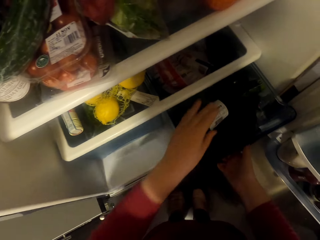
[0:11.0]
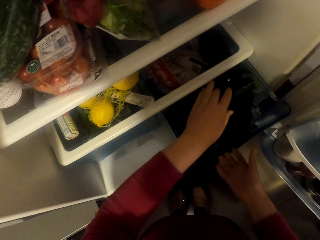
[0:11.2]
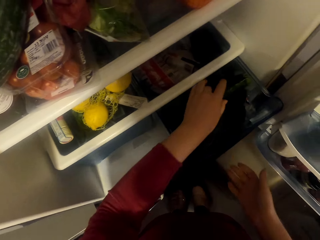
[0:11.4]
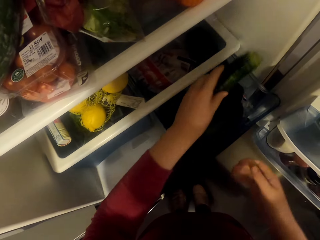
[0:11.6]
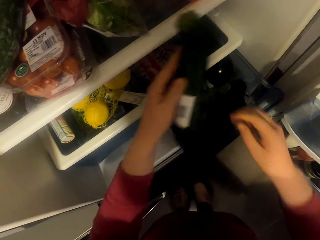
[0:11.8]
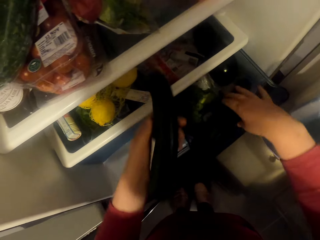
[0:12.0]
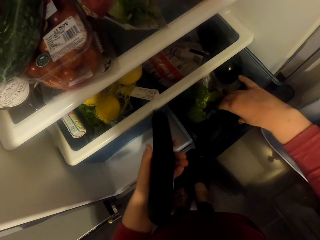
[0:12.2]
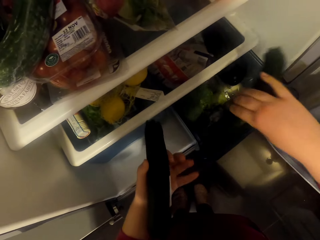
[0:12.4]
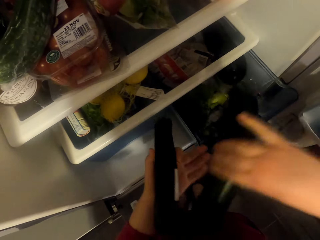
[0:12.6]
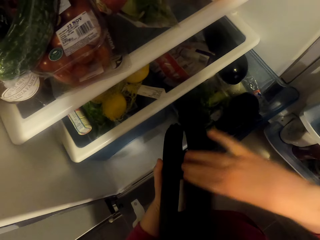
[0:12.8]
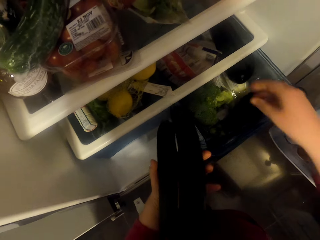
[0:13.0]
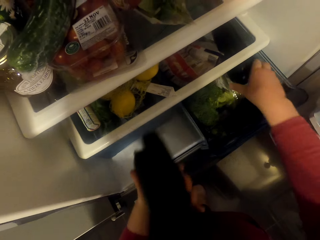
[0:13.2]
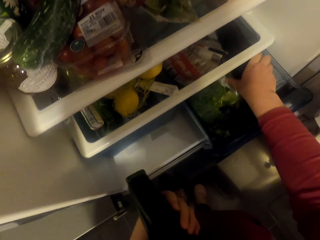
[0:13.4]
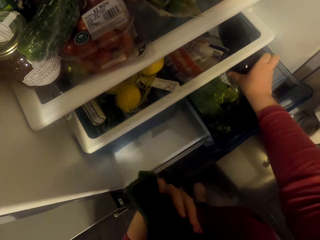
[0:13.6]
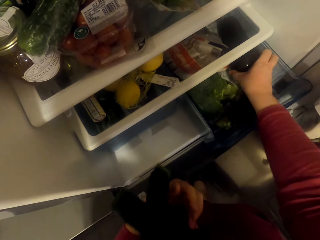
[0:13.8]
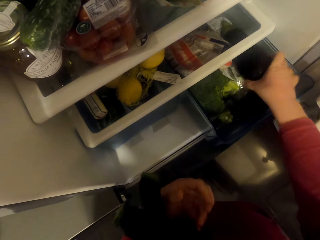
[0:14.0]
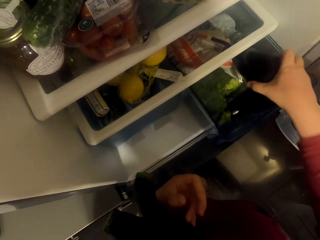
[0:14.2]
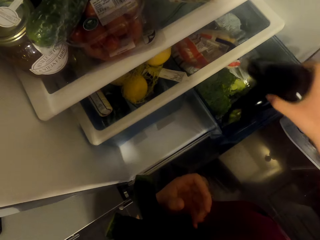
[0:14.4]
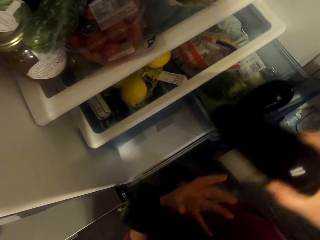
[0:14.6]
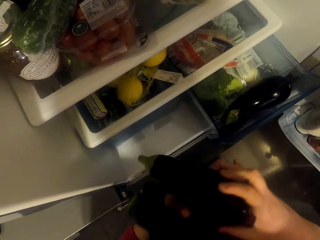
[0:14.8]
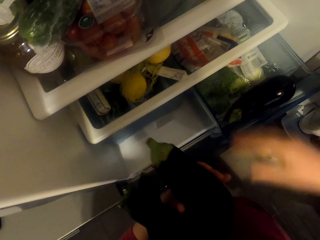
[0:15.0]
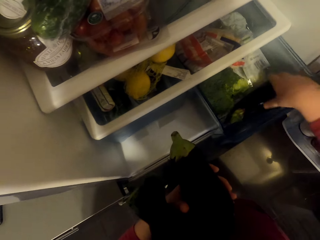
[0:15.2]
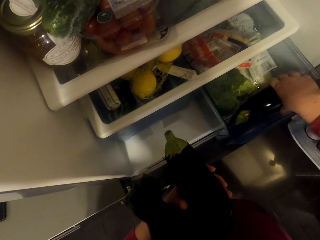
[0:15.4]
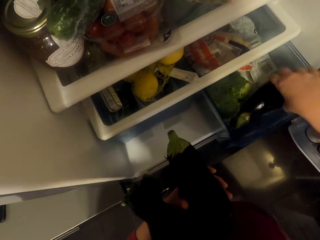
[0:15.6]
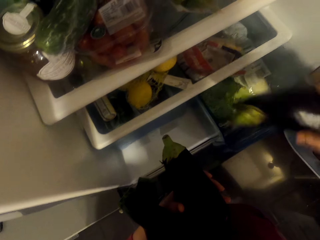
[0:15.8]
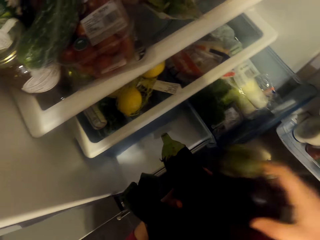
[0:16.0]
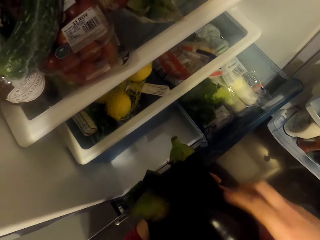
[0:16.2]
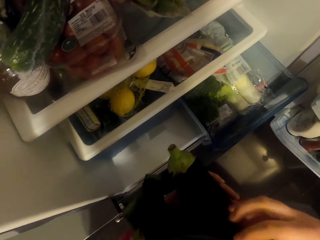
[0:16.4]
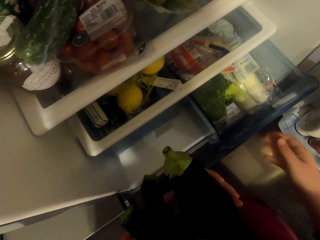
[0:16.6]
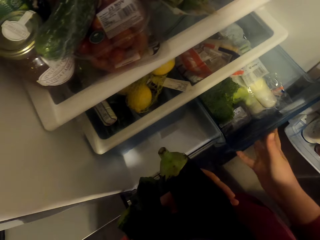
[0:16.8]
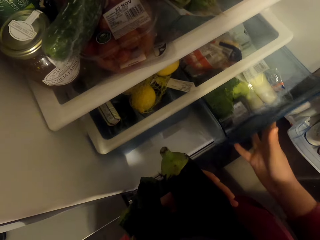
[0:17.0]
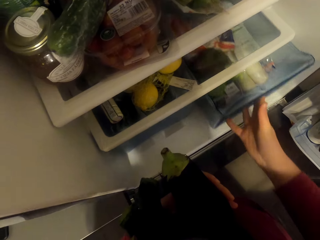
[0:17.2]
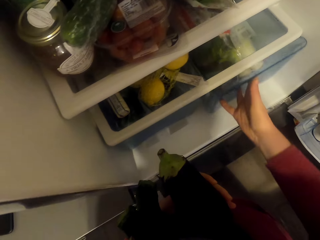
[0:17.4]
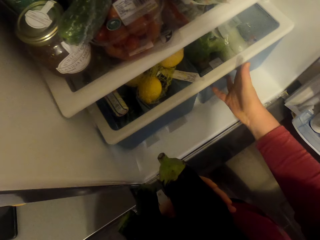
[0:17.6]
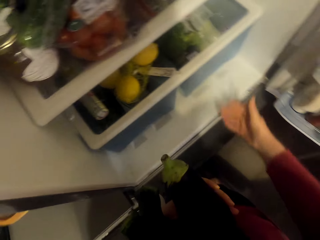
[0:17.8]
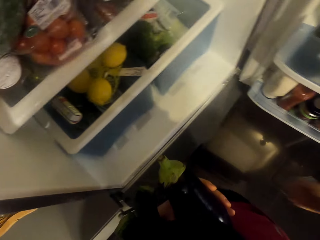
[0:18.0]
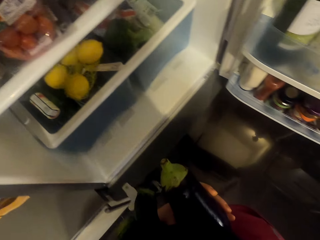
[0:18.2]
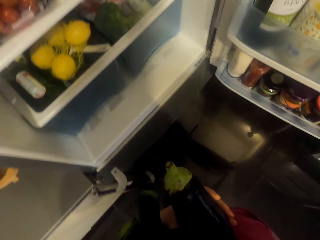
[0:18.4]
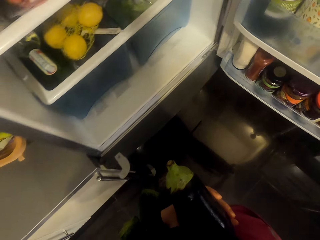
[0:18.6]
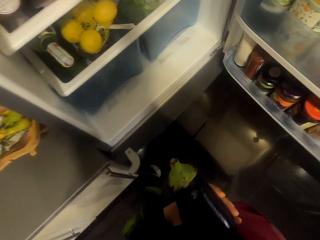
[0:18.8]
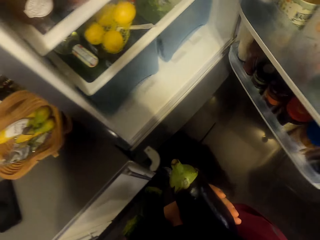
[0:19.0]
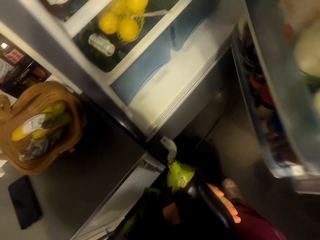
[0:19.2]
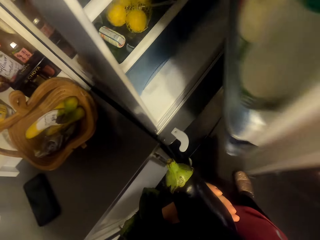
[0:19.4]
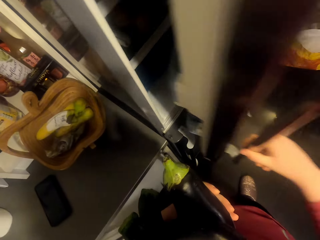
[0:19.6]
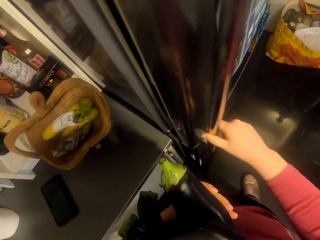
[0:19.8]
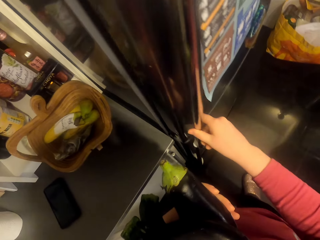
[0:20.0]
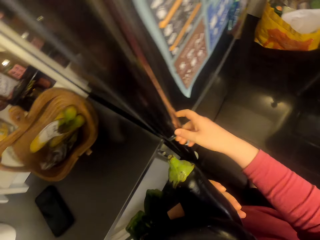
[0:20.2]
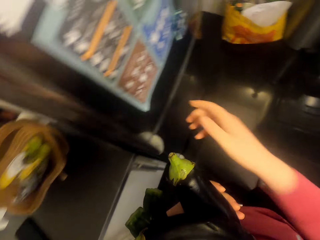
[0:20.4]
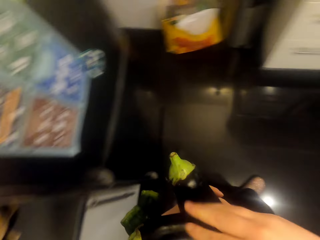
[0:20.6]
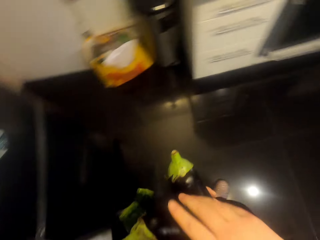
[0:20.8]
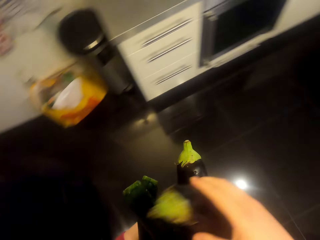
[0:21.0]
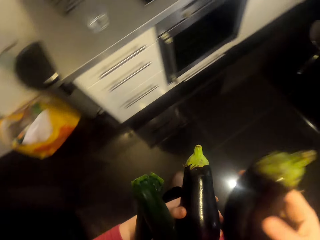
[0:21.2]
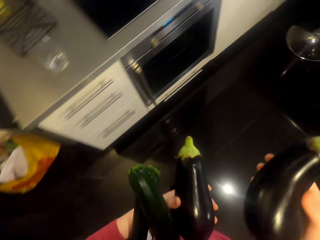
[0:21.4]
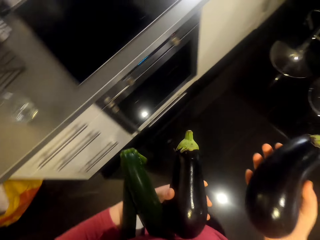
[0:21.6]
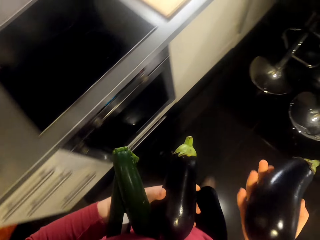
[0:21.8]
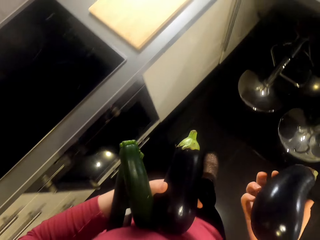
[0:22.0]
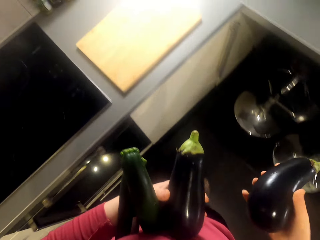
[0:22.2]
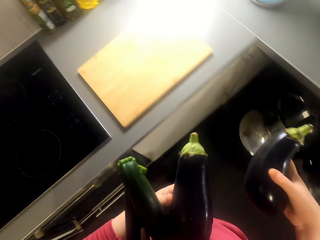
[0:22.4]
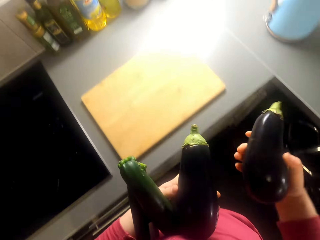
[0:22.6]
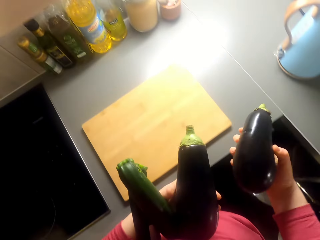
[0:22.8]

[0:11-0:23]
The camera wearer picks a cucumber. They pick the cucumber again. They pick an eggplant. They pick the eggplant again. They move the fridge drawer. They close the fridge. They walk around the room.

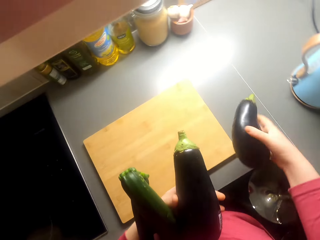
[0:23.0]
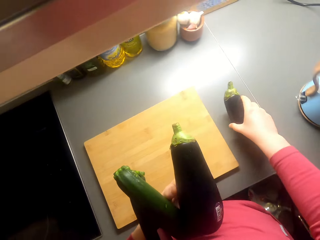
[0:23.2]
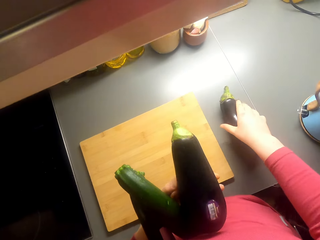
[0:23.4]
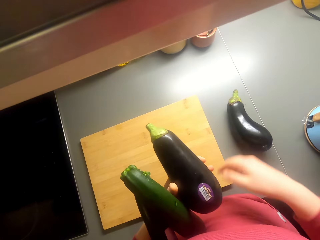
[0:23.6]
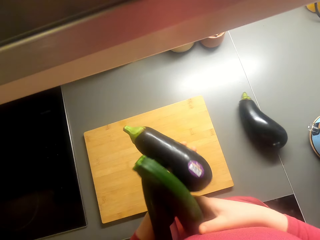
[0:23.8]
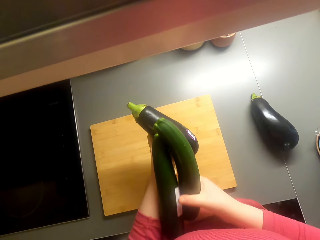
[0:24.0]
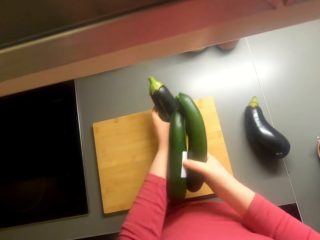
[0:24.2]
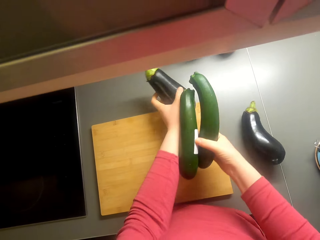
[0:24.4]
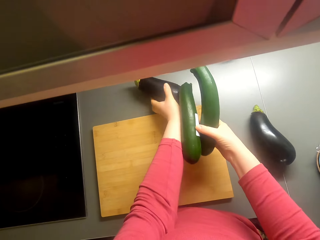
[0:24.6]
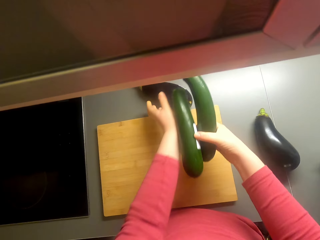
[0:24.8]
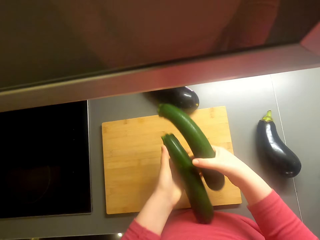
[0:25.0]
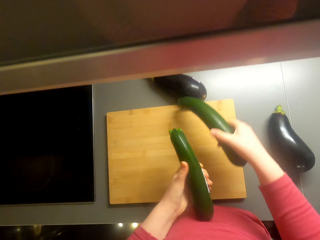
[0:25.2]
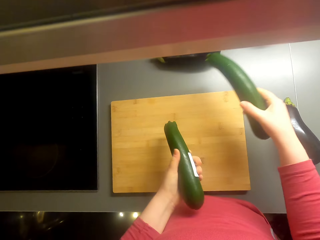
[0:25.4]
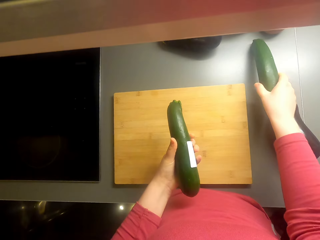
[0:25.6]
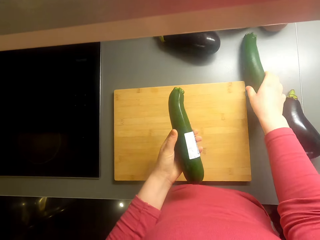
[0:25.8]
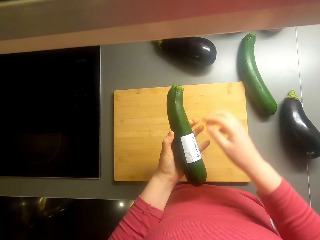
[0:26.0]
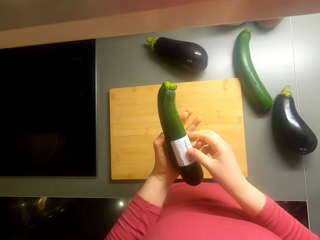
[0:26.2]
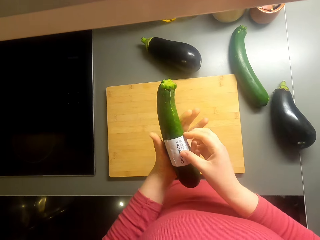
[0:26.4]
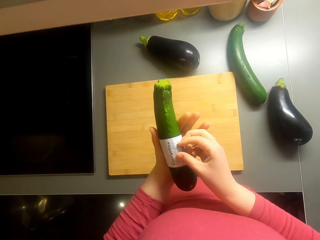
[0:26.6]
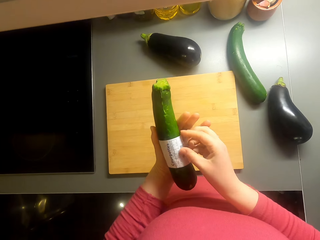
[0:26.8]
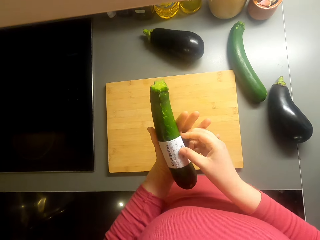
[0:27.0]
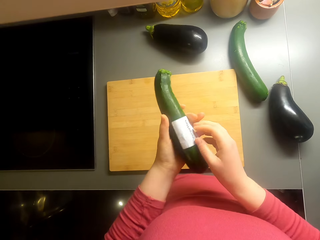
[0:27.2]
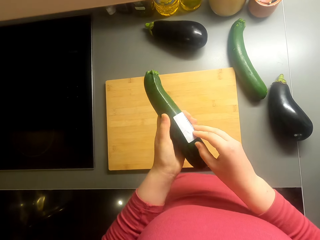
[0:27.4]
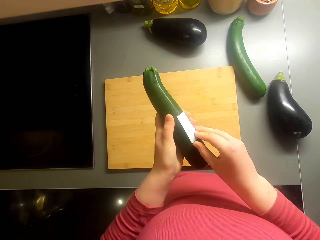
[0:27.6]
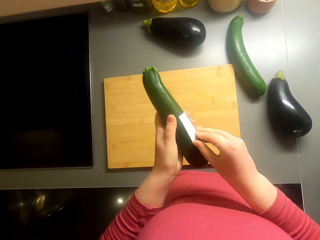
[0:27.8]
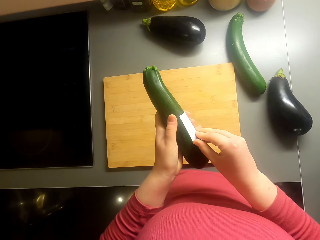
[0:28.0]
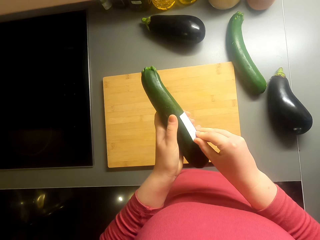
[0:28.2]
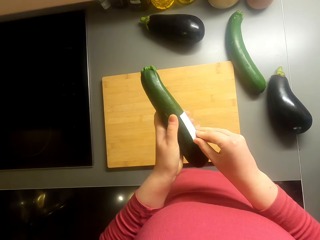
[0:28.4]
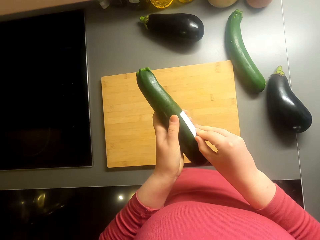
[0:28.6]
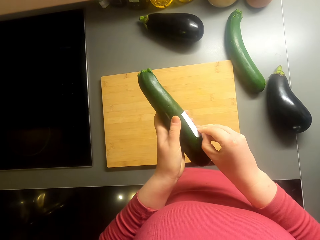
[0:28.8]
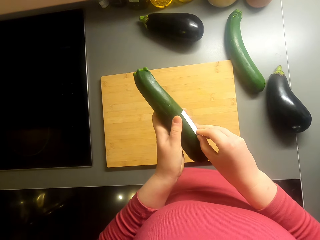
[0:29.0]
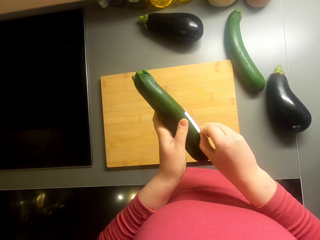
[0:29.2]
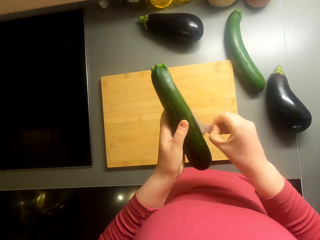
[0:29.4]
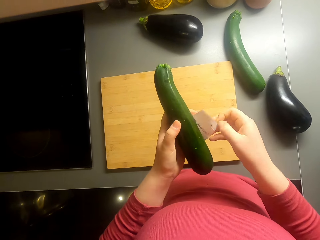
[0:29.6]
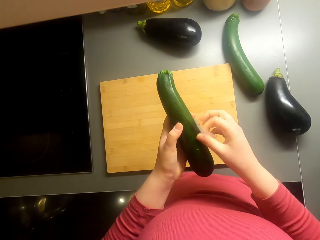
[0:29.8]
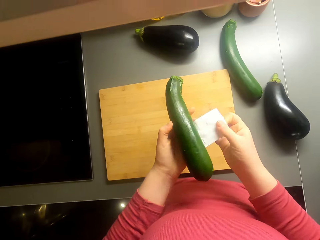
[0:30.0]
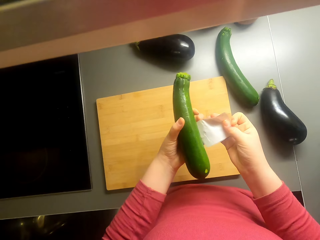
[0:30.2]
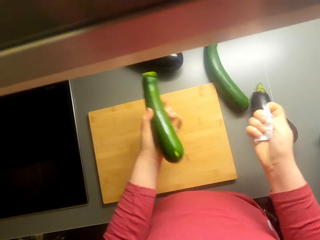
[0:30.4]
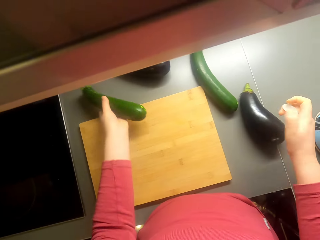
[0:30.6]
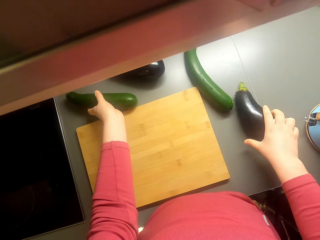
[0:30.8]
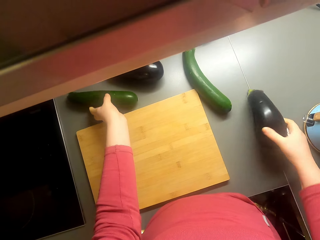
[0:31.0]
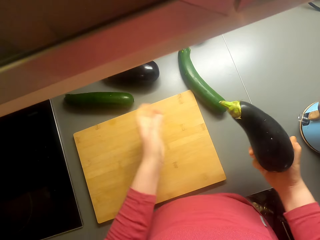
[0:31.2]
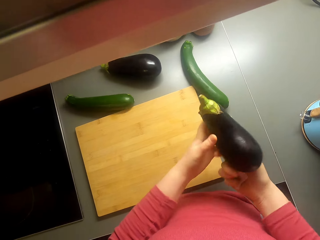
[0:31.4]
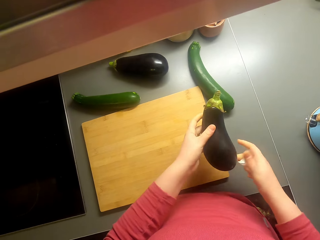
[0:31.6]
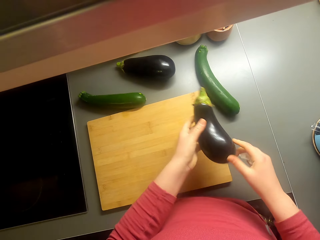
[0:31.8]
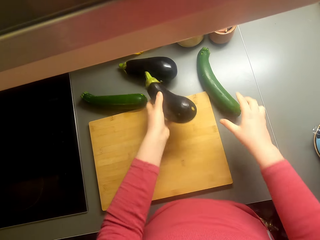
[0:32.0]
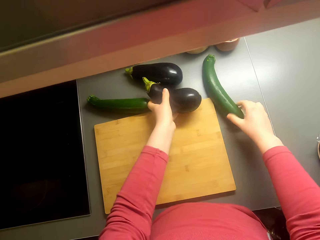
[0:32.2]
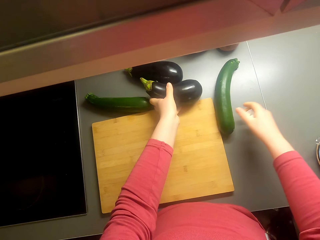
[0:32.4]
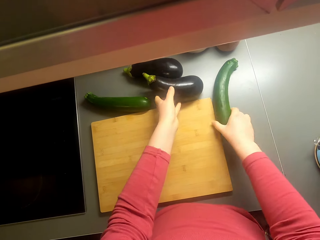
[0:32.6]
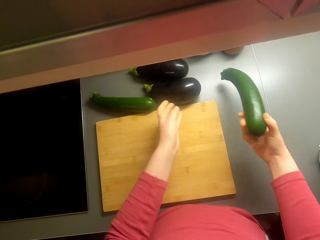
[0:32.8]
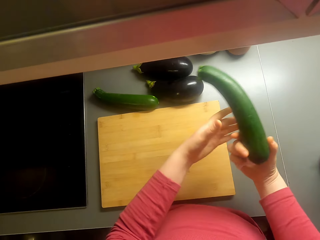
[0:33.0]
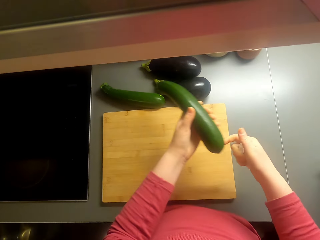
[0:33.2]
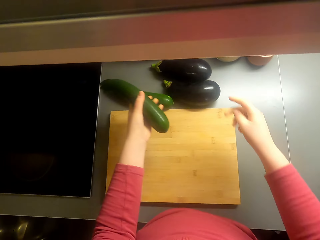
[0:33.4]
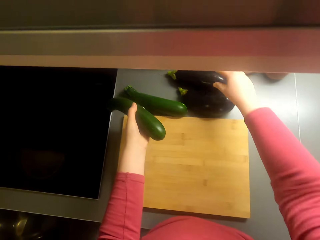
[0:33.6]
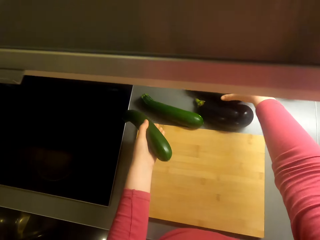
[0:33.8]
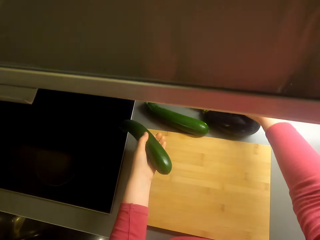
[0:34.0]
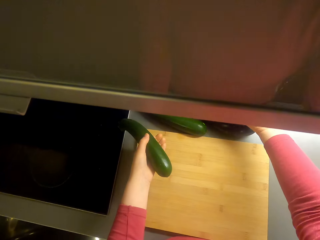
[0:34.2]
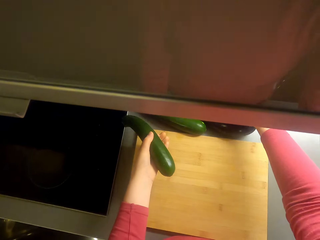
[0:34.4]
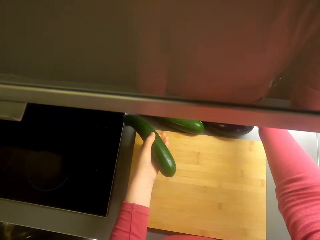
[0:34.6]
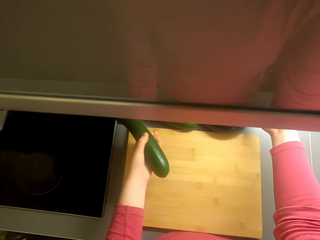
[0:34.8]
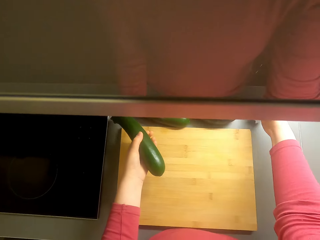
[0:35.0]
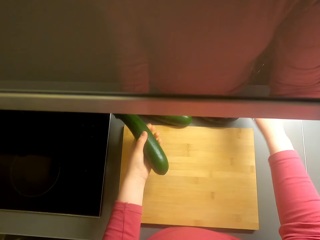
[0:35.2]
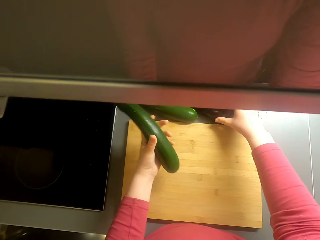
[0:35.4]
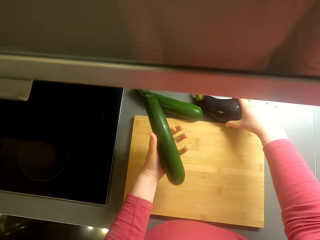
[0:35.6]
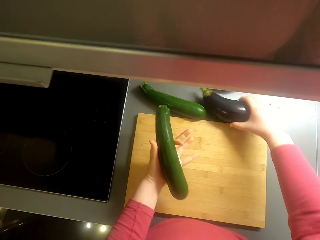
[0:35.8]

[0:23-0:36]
The camera wearer puts the eggplant on the kitchen area. They put the eggplant on the kitchen area again. They put the cucumber on the kitchen area. They remove the sticker on the cucumber. They put the cucumber on the kitchen area, pick the eggplant, put the eggplant on the kitchen area, pick the cucumber and put the sticker on the kitchen area.
